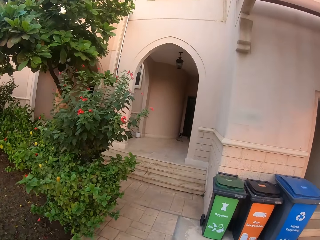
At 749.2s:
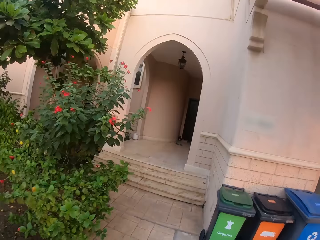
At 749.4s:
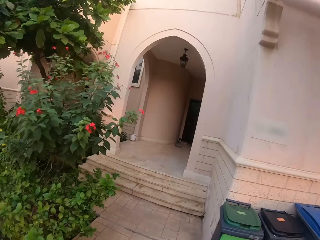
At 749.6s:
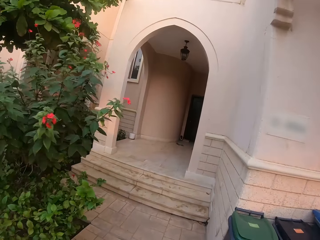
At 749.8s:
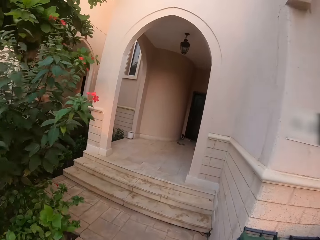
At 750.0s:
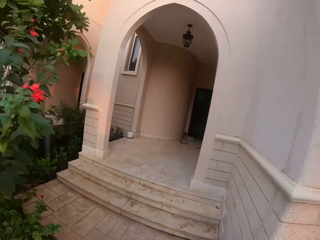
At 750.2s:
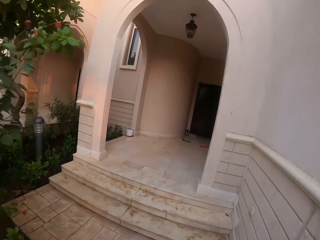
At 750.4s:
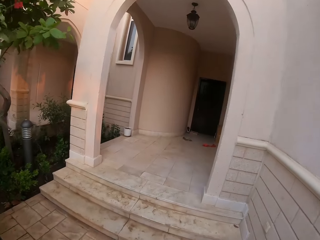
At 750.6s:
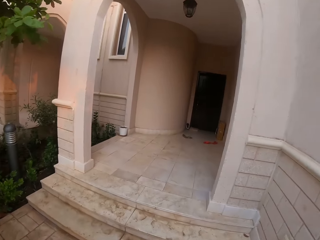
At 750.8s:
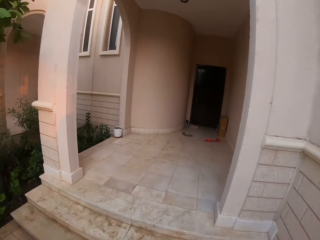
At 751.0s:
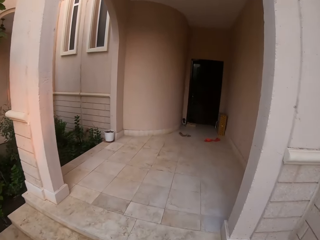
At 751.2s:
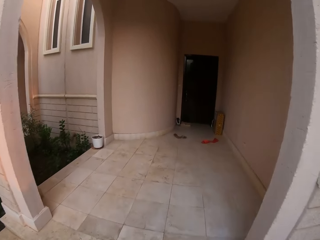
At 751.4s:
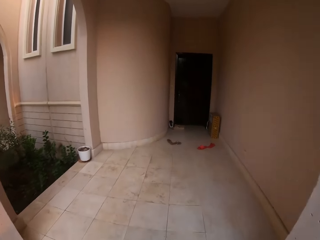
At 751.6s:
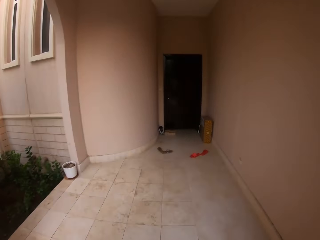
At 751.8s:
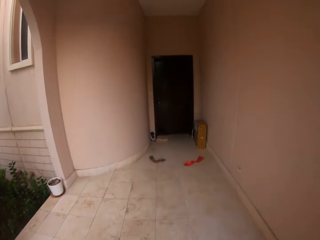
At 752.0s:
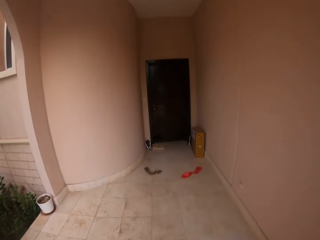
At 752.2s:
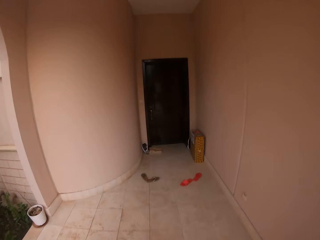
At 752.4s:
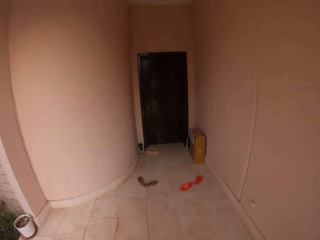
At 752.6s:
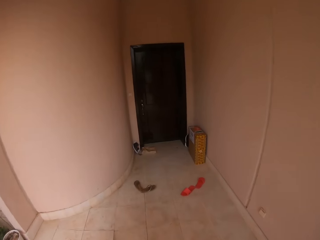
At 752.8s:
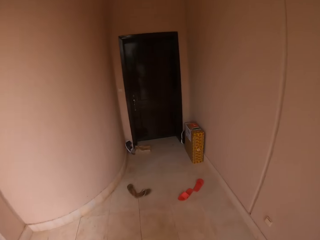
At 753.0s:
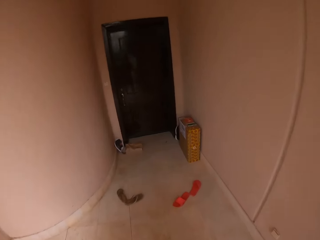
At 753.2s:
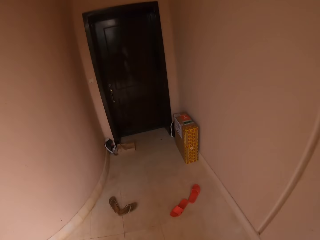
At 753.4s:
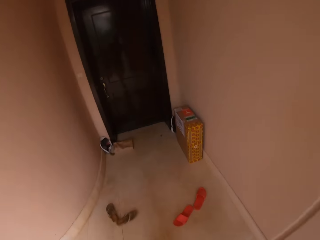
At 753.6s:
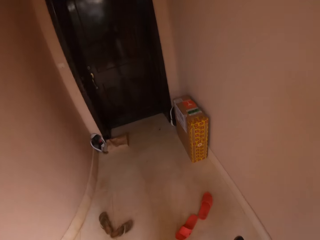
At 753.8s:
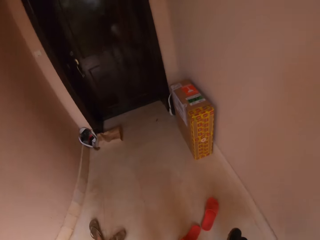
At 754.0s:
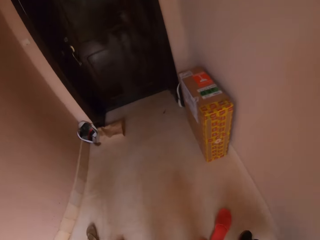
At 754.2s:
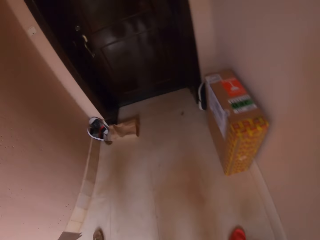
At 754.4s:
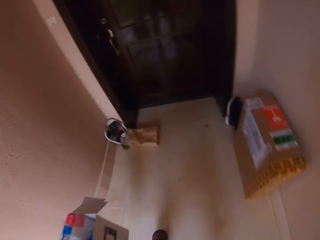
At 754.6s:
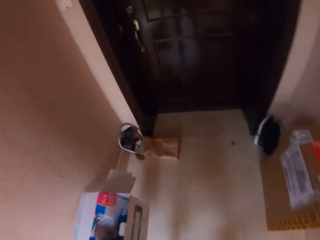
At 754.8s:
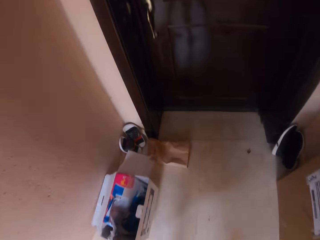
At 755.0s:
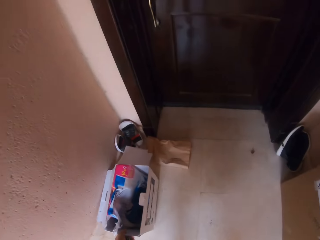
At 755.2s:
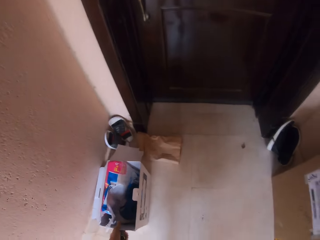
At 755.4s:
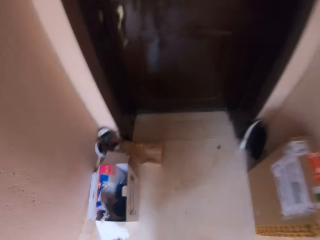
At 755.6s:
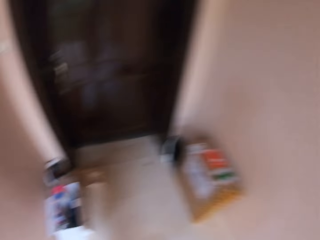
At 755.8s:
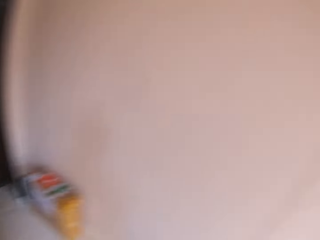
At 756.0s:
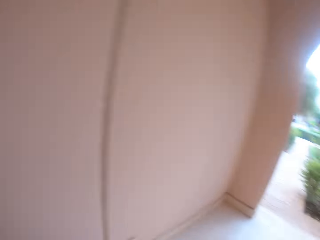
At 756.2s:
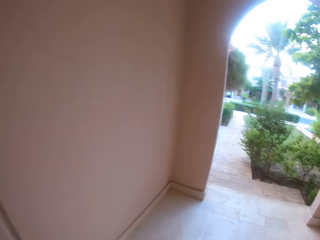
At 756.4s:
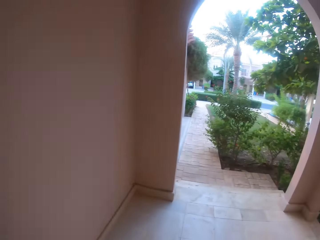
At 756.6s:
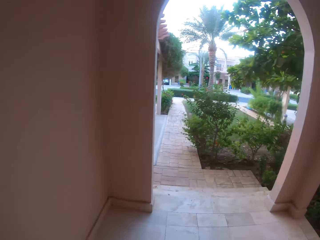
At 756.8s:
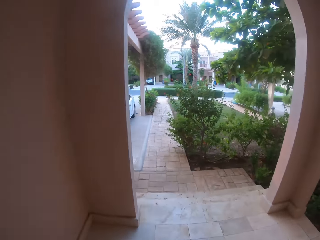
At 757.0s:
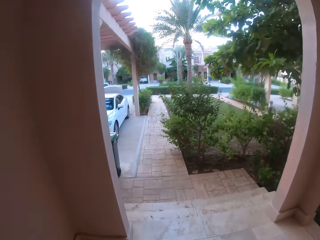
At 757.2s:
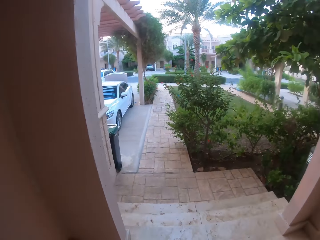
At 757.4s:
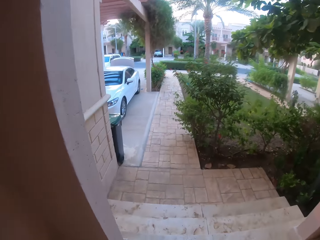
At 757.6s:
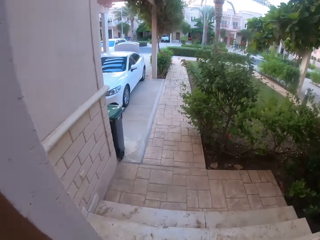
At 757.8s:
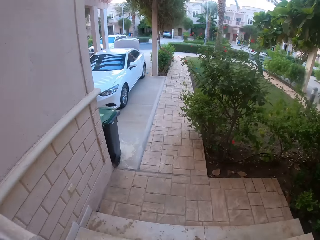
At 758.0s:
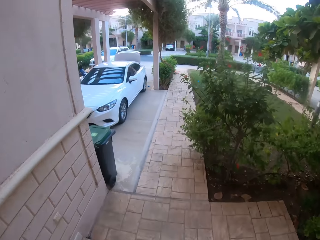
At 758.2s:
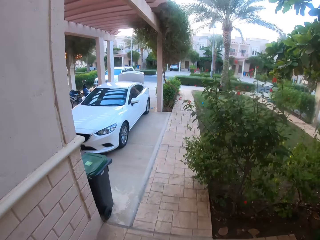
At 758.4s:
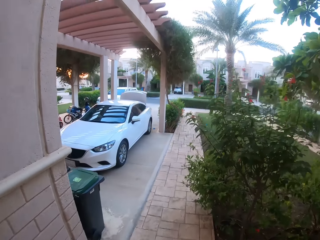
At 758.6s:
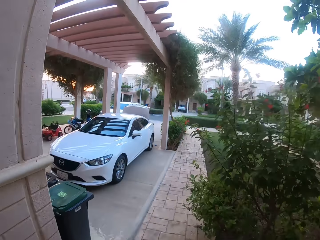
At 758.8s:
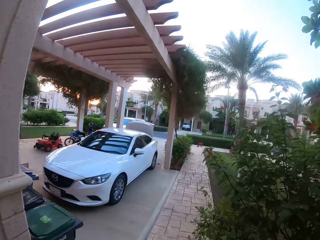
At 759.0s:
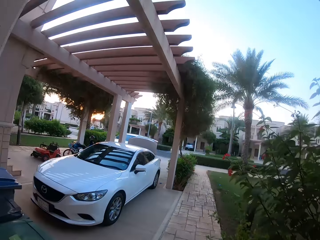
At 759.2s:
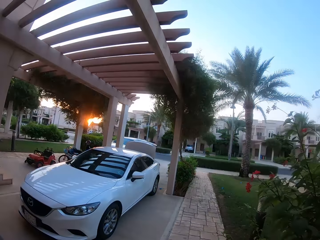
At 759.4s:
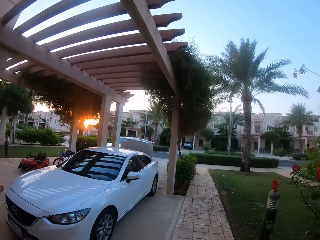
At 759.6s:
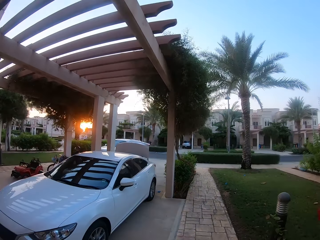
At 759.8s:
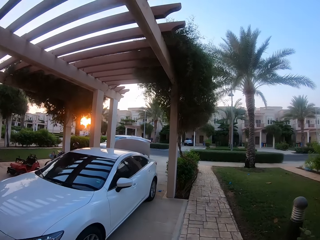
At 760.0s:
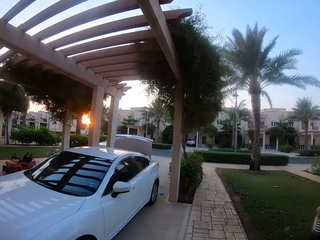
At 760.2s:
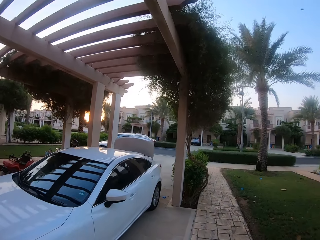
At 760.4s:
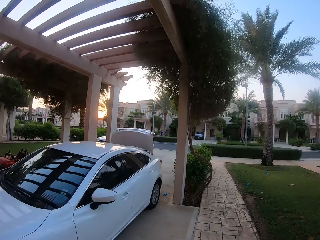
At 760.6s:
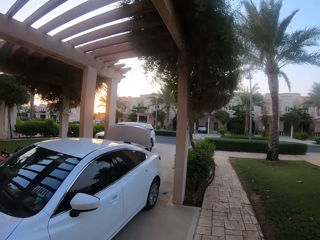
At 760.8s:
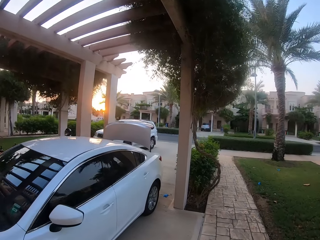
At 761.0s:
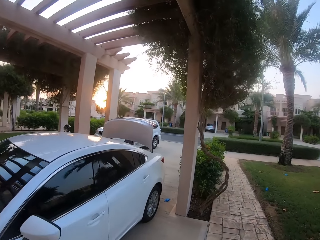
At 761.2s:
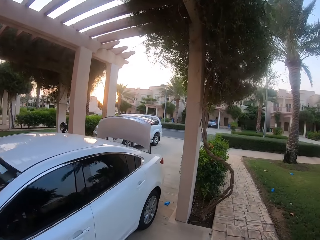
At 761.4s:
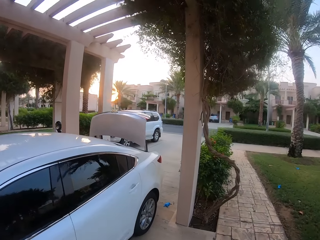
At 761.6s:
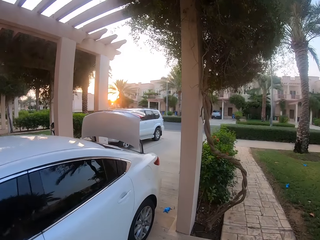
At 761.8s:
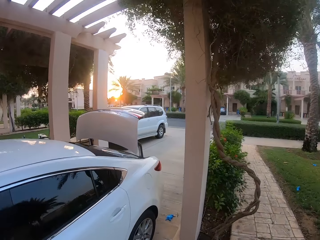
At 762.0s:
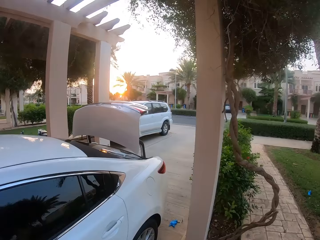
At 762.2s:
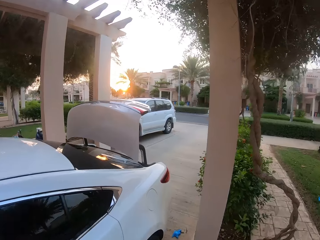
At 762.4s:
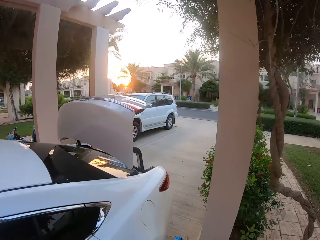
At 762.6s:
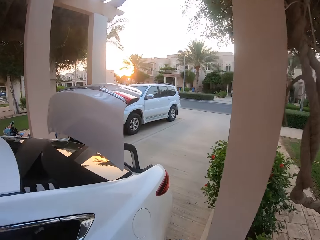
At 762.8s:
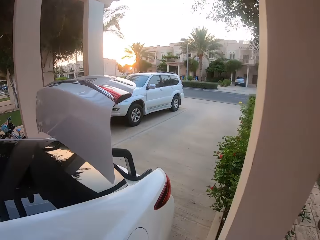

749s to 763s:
The camera wearer moves towards the house. They put a box in front of the door, on the floor. They walk and look around. They move back toward the car.

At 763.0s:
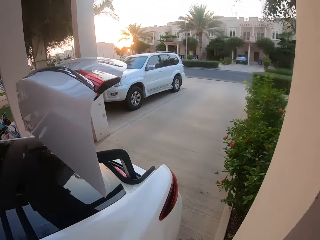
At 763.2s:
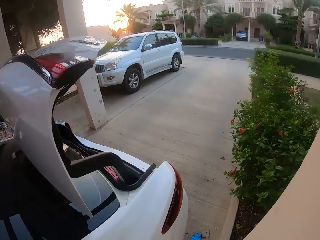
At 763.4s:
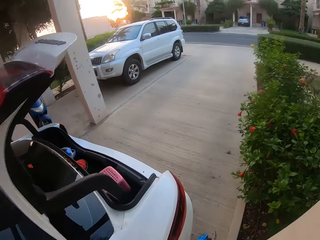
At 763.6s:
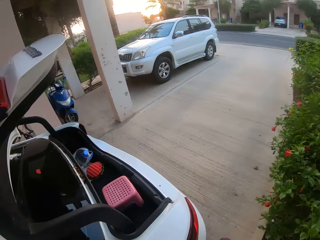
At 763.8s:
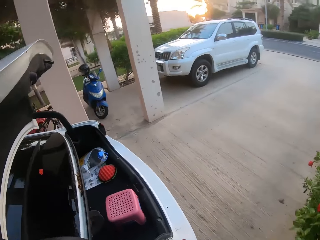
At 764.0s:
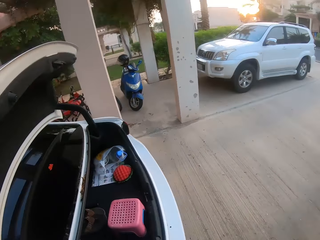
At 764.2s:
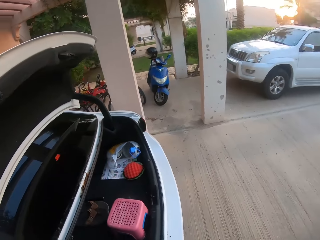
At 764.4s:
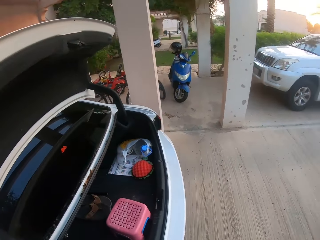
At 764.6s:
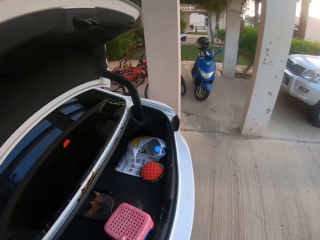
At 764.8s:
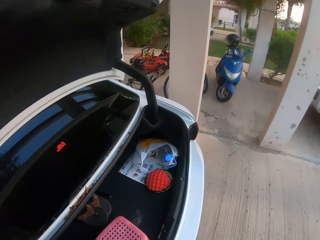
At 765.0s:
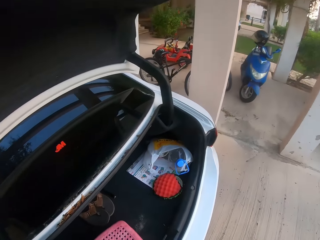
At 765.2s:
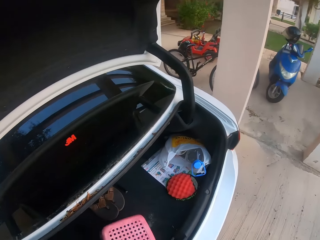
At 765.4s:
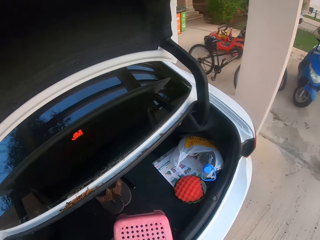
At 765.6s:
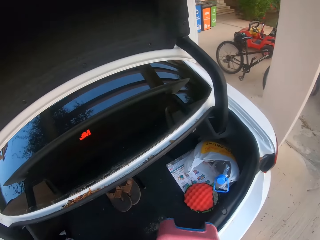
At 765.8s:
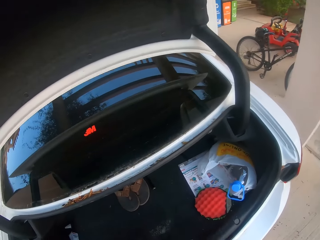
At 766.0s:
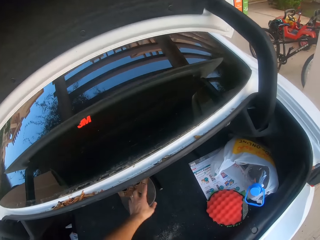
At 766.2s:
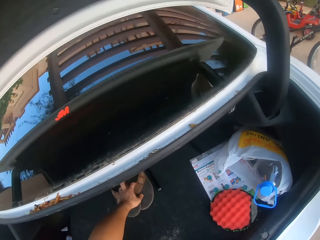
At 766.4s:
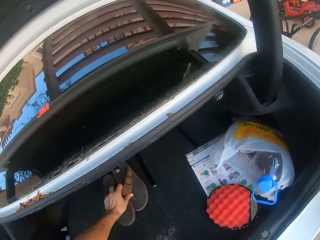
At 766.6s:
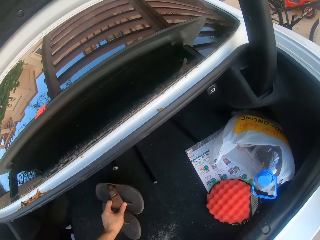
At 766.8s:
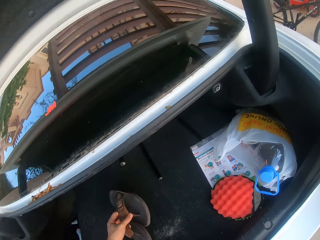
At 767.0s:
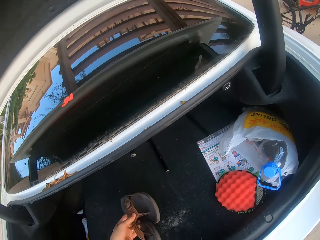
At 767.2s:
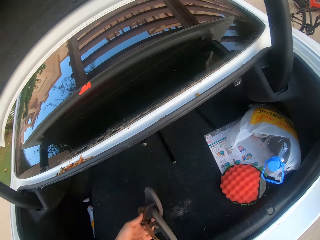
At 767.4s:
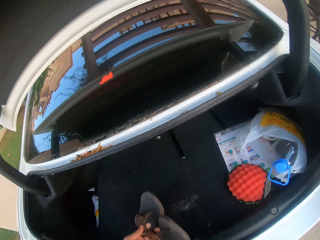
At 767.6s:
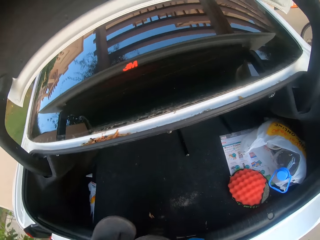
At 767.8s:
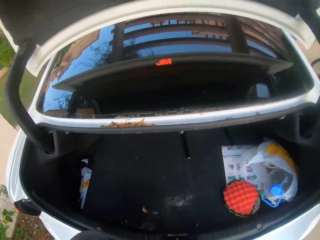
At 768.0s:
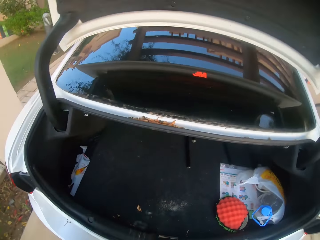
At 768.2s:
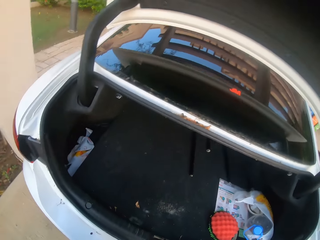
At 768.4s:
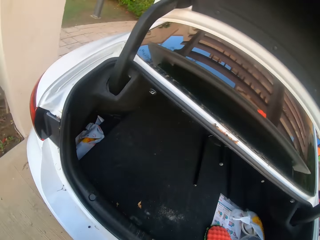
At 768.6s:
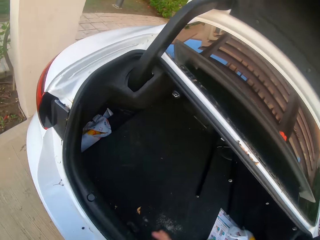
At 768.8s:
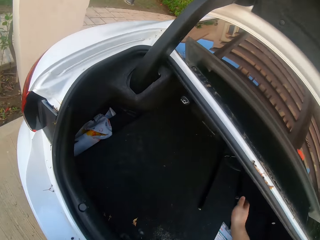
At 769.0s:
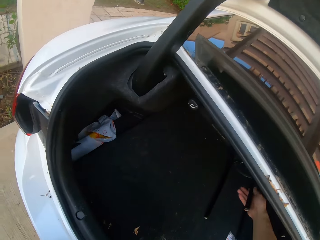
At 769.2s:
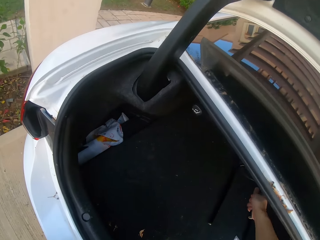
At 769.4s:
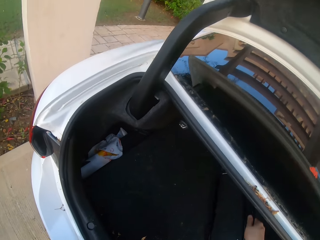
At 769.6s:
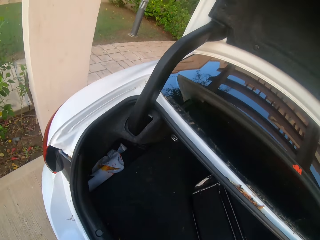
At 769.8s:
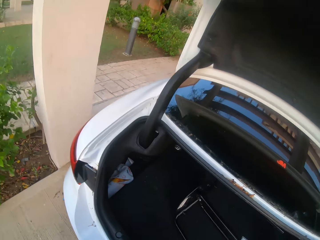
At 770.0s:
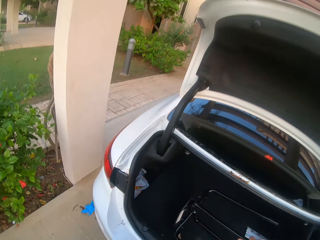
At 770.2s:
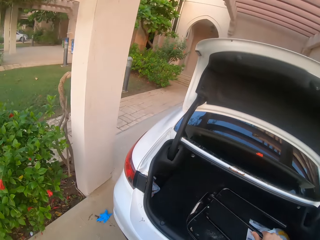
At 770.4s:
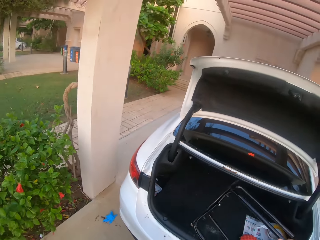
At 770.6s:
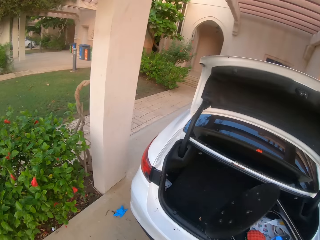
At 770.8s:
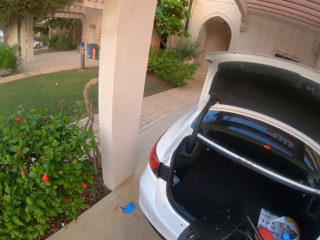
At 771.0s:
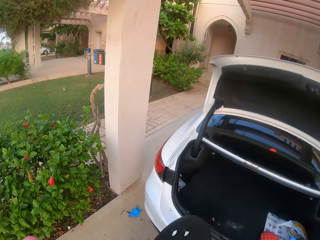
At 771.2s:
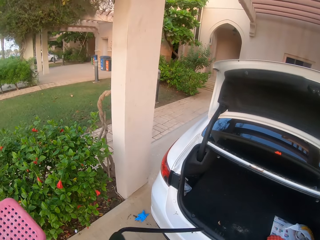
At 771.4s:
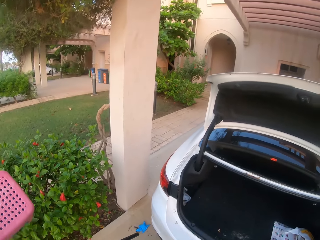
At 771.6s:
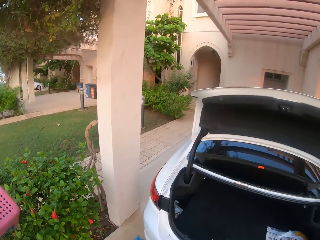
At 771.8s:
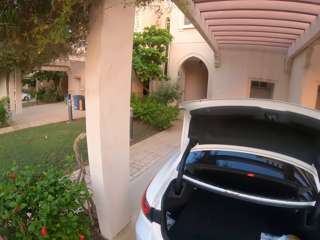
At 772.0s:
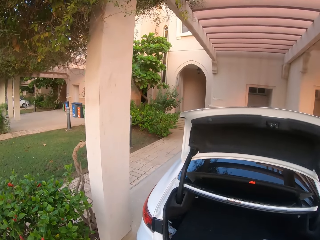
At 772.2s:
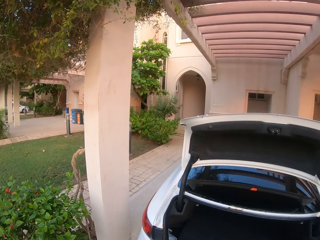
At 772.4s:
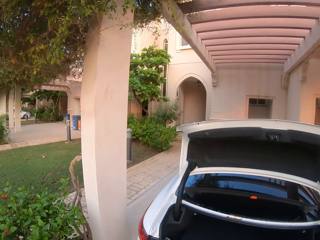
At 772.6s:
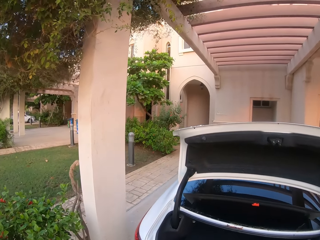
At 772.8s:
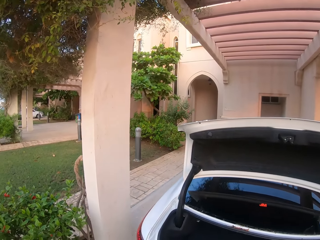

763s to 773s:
The camera wearer picks the plastic stool in the car boot. They pick the slippers in the car boot. They look around. They pick the stool in the car boot.
